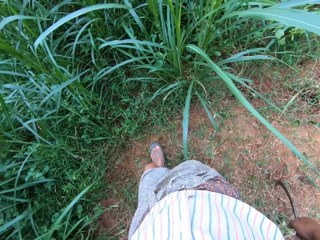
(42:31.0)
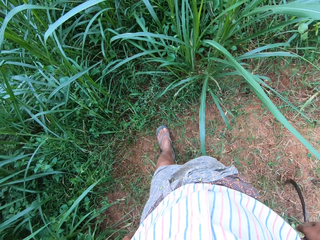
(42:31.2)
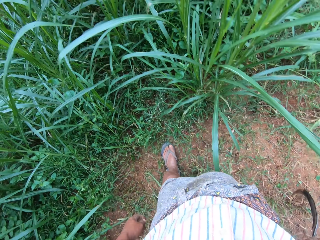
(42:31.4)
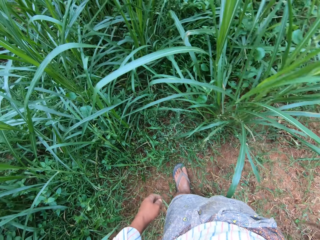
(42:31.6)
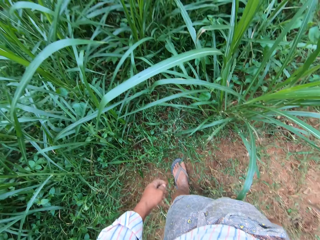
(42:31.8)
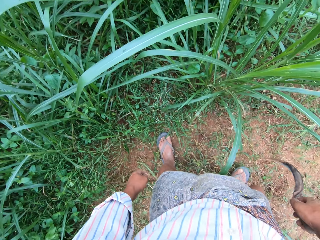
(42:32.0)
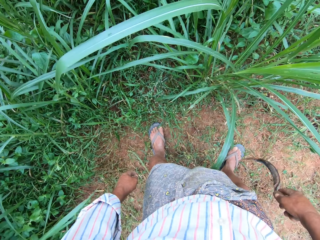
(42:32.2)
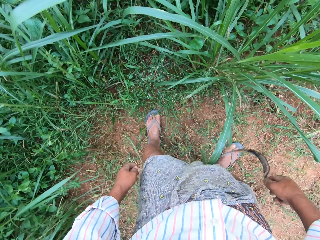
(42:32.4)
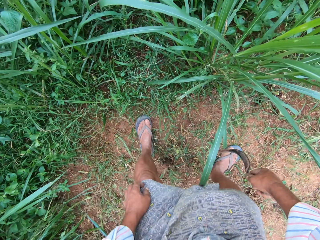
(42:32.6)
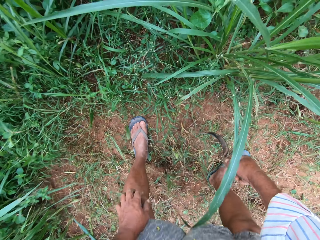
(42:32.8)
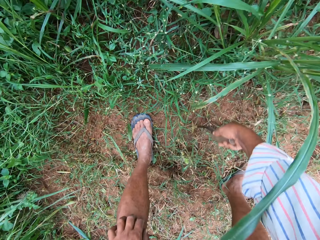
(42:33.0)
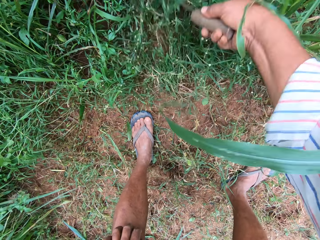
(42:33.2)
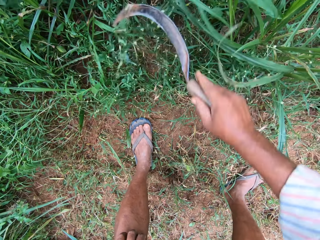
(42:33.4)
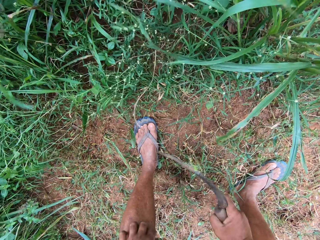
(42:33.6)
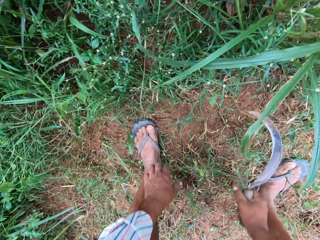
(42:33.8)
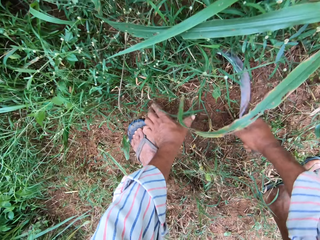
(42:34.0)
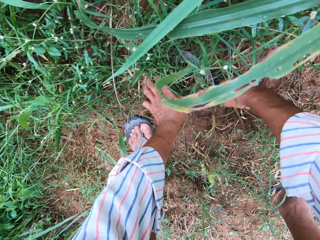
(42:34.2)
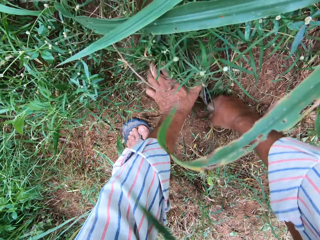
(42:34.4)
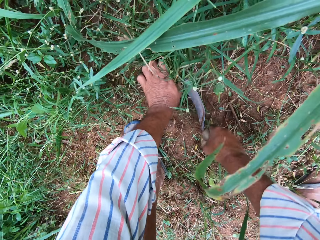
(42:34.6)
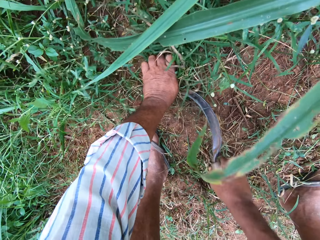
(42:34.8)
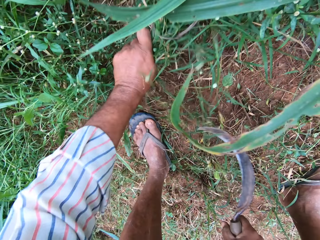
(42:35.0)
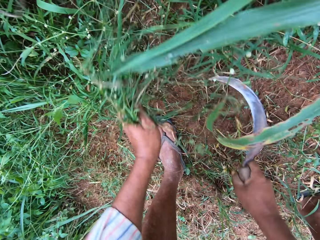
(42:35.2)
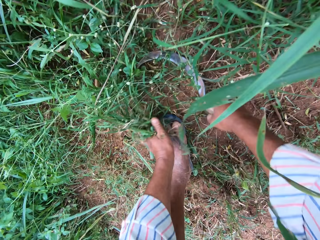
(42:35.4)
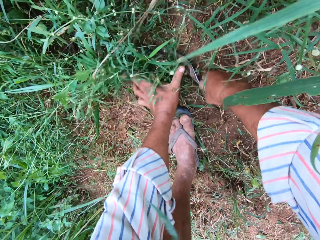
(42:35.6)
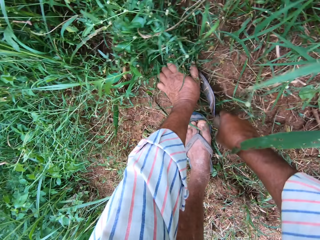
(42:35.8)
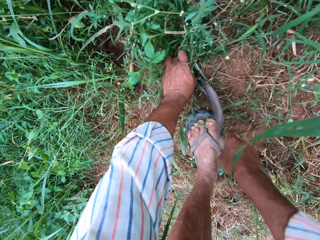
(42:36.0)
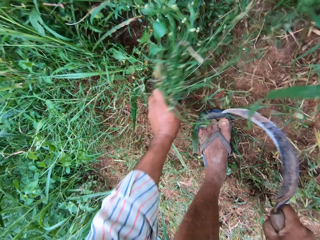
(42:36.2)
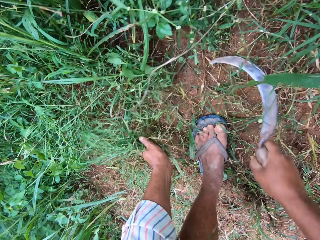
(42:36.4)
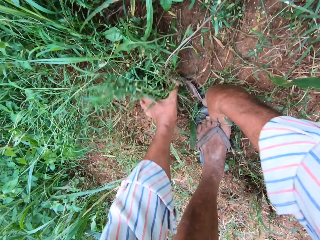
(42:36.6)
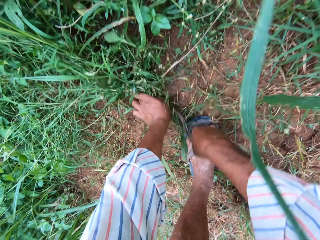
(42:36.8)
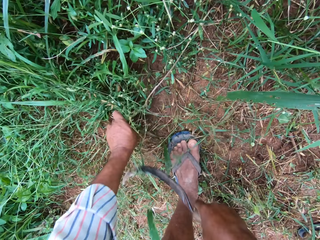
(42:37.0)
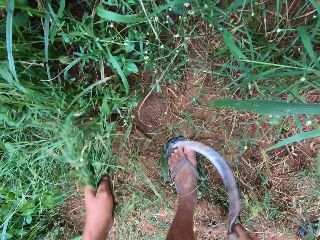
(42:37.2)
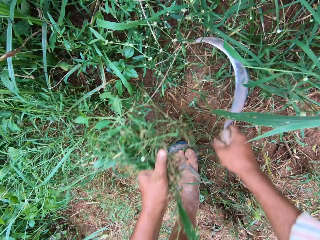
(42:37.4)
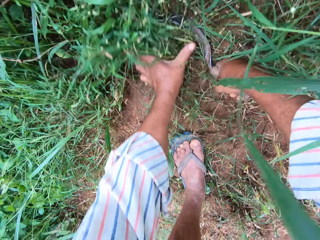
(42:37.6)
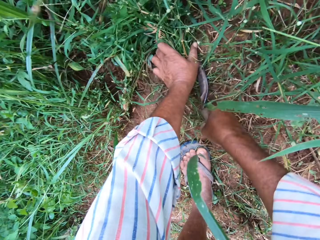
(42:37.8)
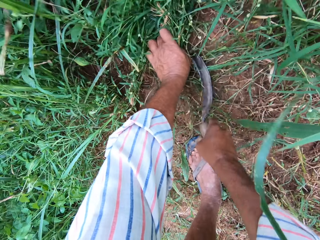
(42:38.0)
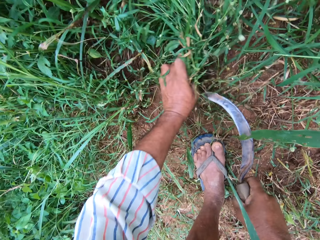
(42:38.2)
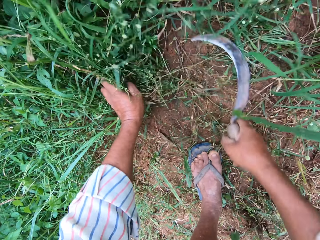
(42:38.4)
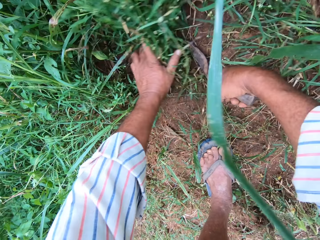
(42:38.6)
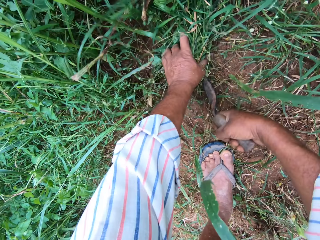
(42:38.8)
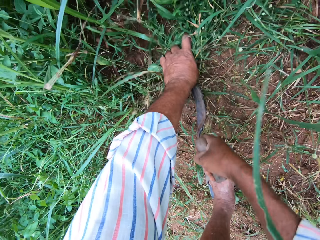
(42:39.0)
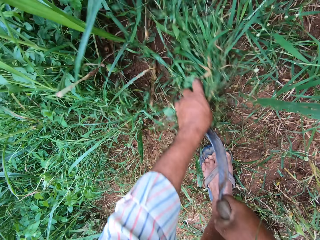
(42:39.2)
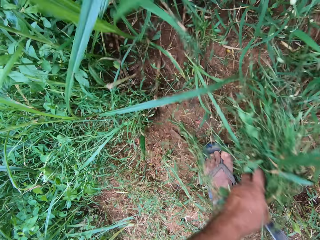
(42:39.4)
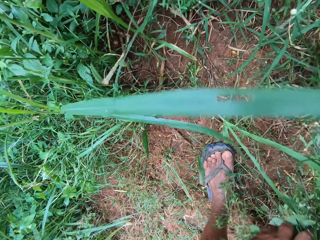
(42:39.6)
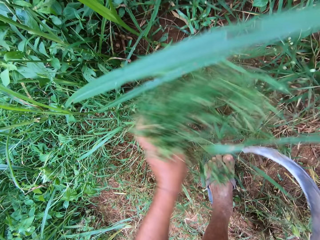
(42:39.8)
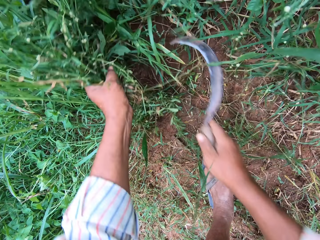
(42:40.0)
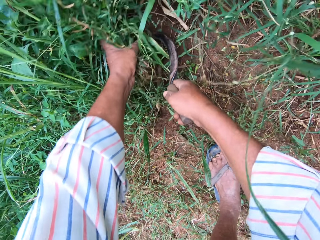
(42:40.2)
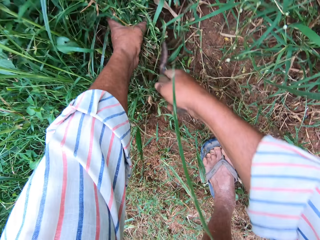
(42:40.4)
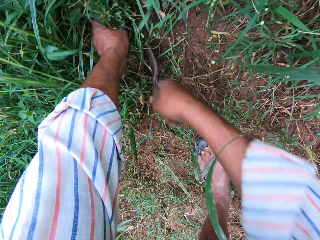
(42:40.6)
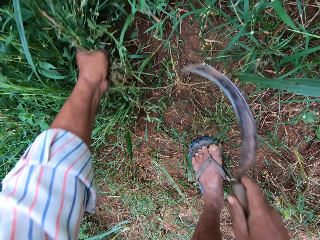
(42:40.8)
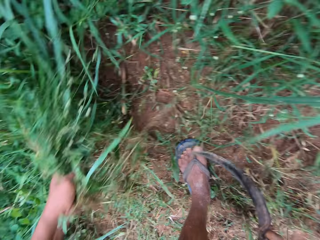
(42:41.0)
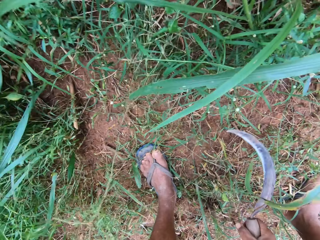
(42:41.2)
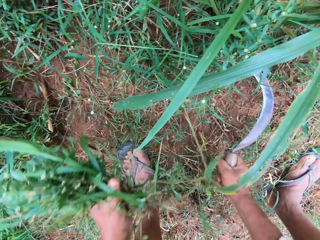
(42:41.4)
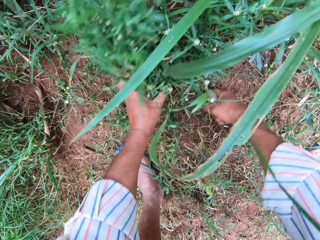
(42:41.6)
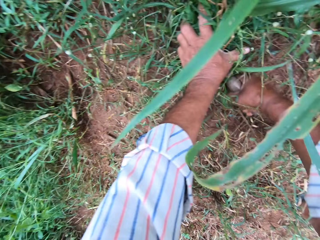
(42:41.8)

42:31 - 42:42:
The camera wearer moves a leg forward and bends down. He scratches the grass with a sickle tool. He moves the grasses with the sickle in his right hand. He puts the sickle tool on the grass. He holds the grasses in his left hand. He cuts the grasses with the sickle in his right hand. He puts the sickle tool on the grass, cuts the grass and holds the grass. He puts the sickle tool on the grass, cuts the grass and holds the grass. He puts the sickle tool on the grass, cuts the grass and holds the grass. He cuts the grass and holds the grass. He puts the sickle tool on the grass, cuts the grass and holds the grass.

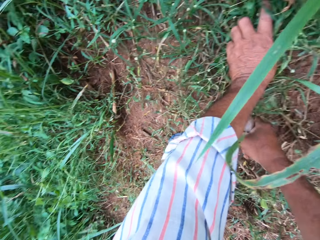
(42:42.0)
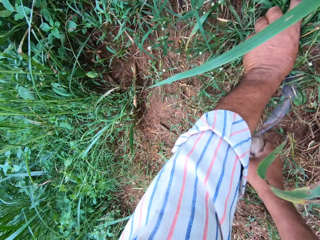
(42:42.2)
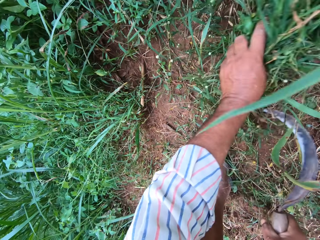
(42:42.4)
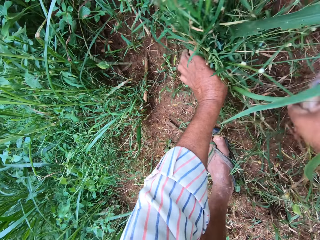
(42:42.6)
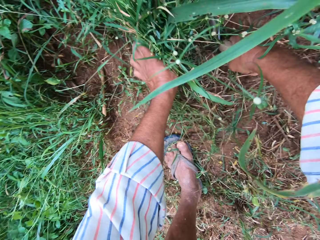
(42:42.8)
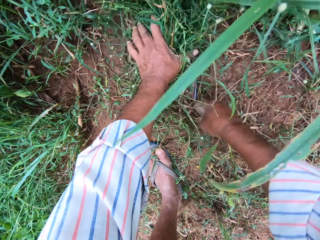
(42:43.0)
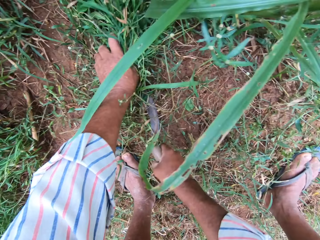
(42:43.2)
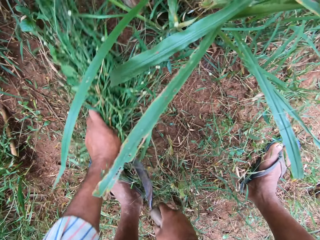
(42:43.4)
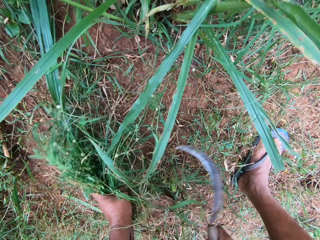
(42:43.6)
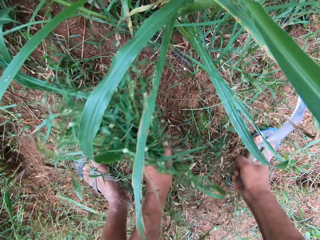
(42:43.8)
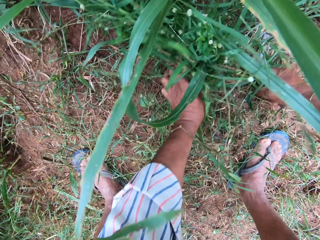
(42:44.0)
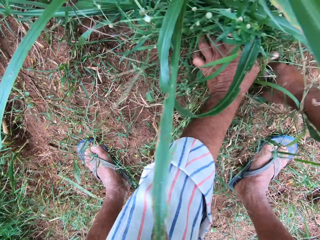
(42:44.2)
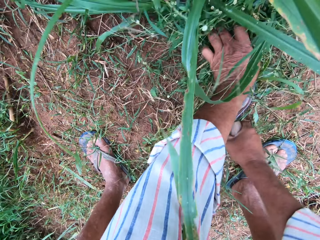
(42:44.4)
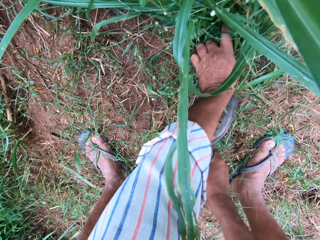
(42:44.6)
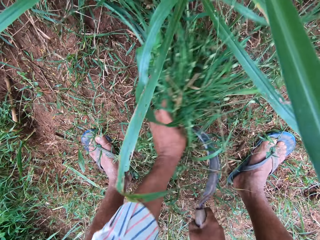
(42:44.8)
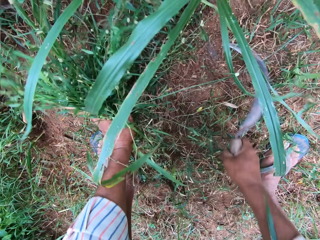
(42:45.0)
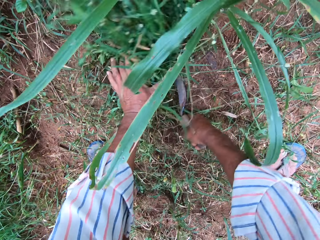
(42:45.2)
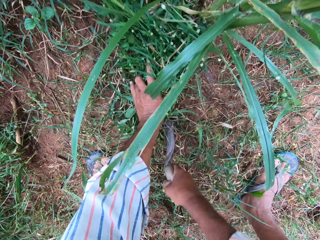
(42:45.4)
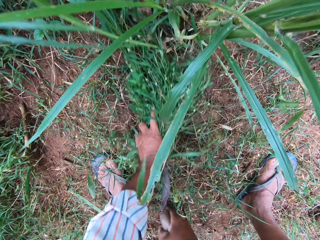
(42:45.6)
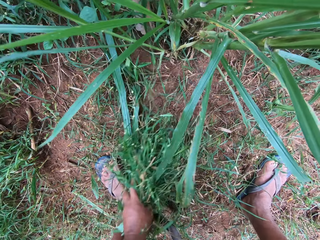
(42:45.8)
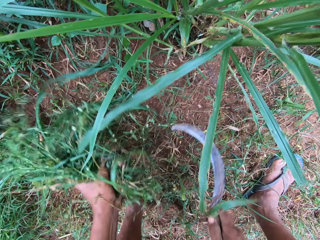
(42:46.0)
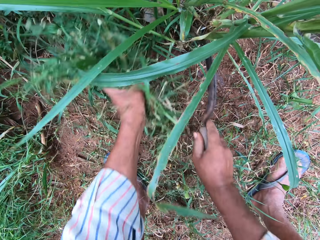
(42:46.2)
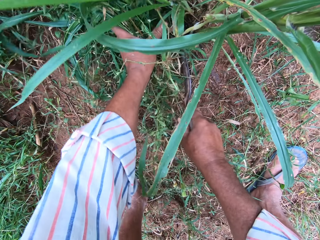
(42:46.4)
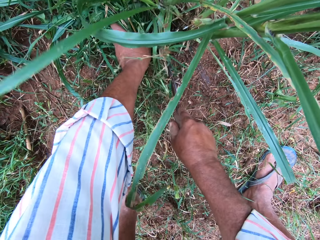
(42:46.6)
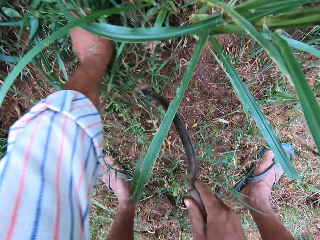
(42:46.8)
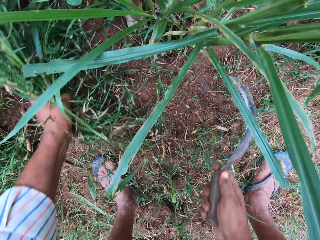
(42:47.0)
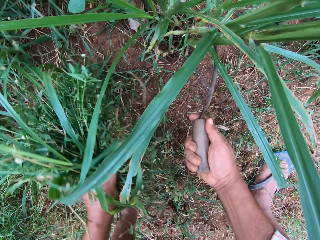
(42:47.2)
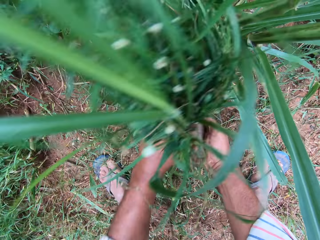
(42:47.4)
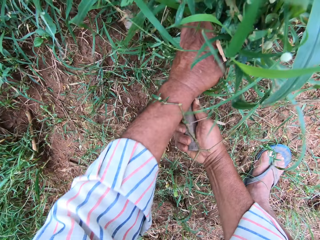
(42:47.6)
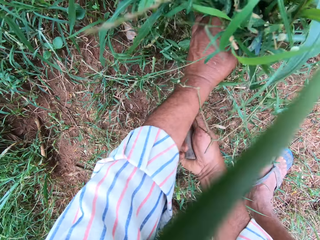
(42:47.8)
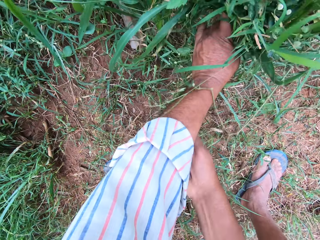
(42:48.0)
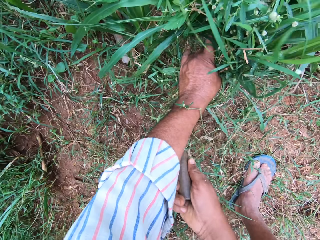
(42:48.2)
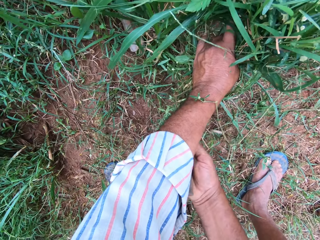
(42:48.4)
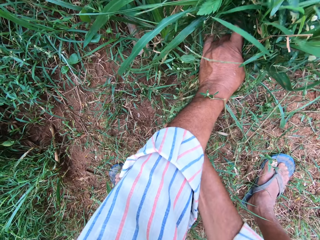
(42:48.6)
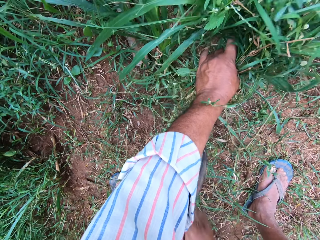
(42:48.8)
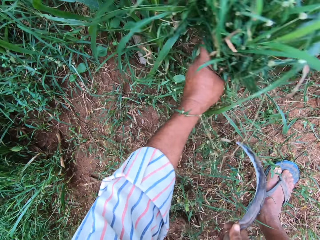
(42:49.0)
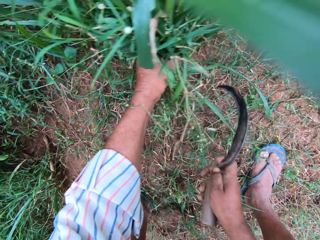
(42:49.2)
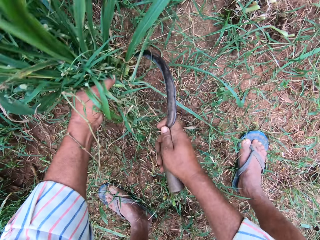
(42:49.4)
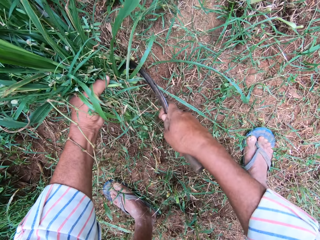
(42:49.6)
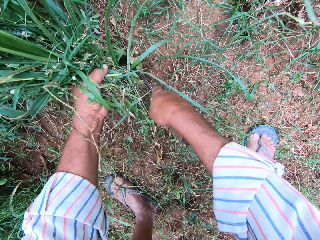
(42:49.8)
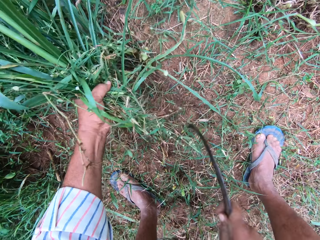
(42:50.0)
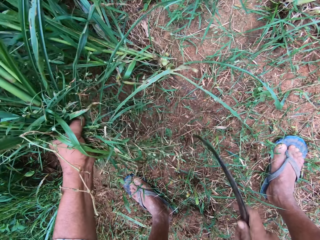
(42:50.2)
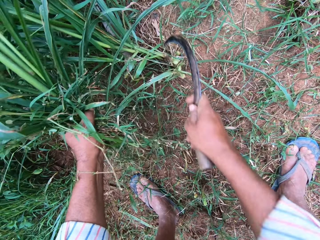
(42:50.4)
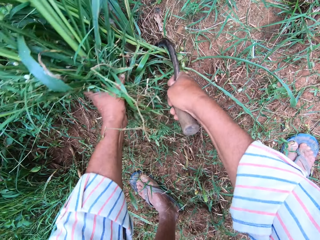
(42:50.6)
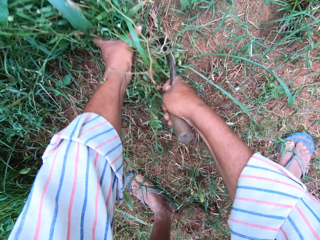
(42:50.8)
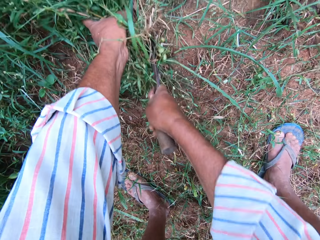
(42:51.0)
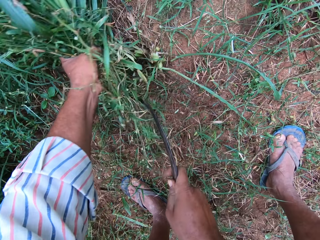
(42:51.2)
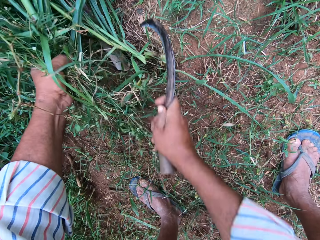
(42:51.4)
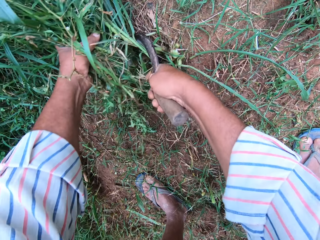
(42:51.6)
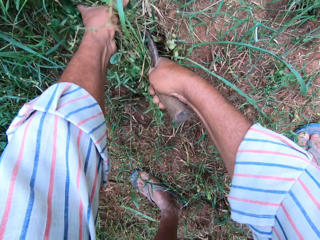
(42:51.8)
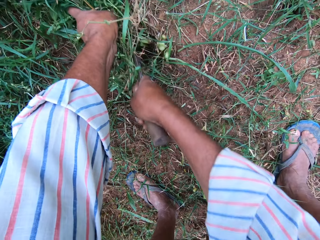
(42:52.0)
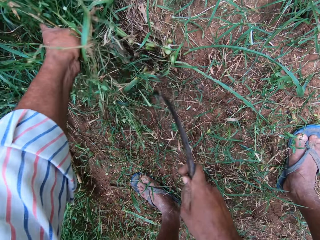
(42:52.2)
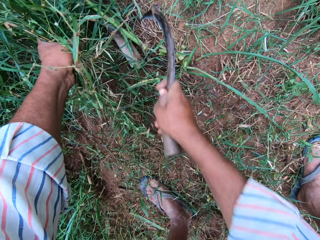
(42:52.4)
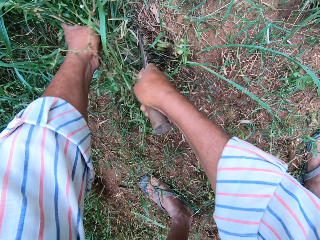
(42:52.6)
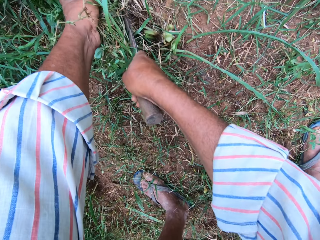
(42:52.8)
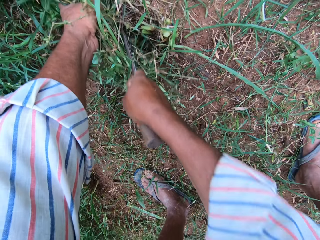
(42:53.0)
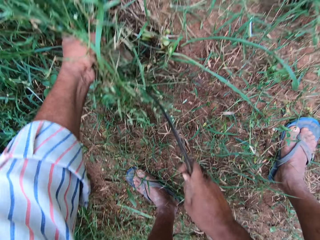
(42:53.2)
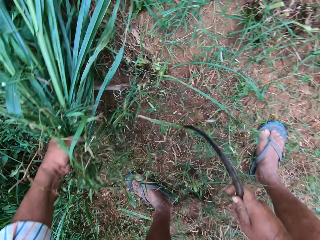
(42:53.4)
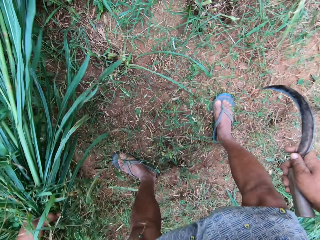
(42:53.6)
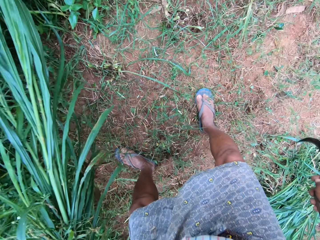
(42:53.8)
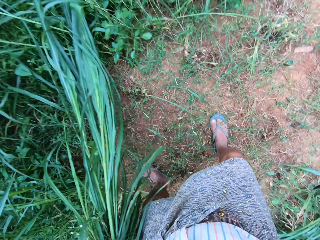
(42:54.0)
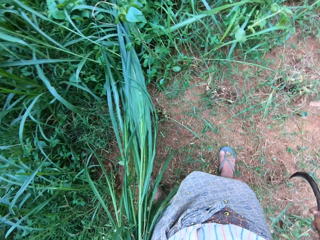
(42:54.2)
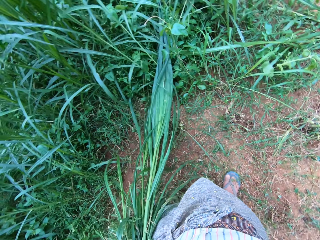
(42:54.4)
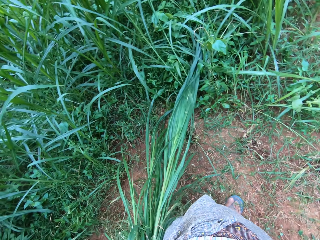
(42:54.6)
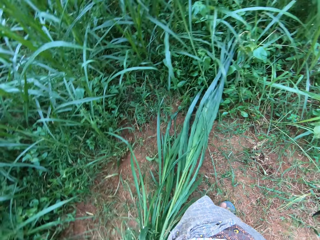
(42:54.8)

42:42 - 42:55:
The camera wearer puts a sickle tool on the grass, cuts the grass and holds the grass. They put the sickle tool on the grass, cut the grass and hold the grass. They put the sickle tool on the grass, cut the grass and hold the grass. They cut the grass and hold the grass. They cut the grass and hold the grass. They put the sickle tool on the grass, cut the grass and hold the grass. They put the sickle tool on the grass, hold the grass and cut the grass. They put the sickle tool on the grass, cut the grass and hold the grass. They put the sickle tool on the grass, cut the grass and hold the grass. They stop cutting the grasses. They stand up.
